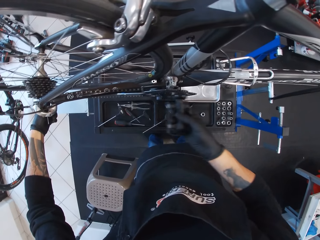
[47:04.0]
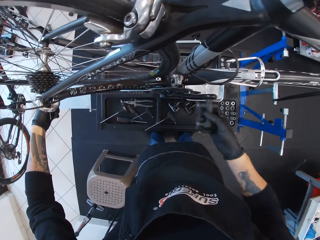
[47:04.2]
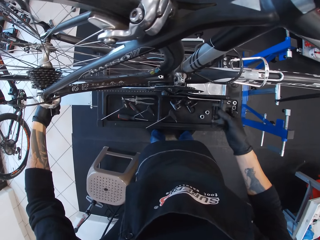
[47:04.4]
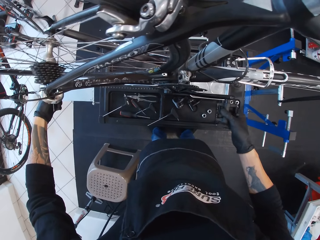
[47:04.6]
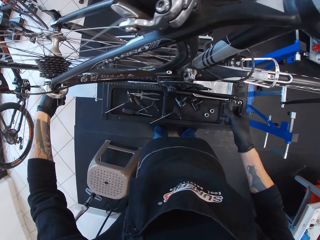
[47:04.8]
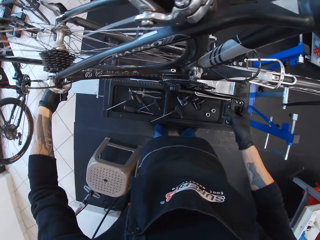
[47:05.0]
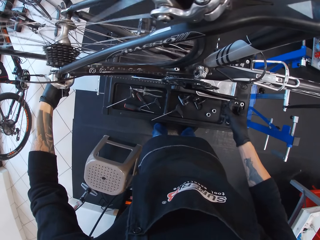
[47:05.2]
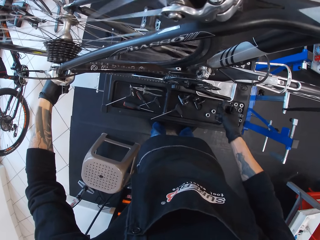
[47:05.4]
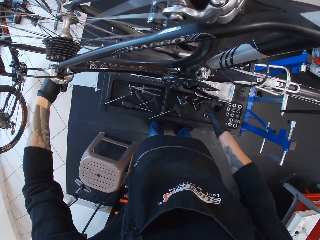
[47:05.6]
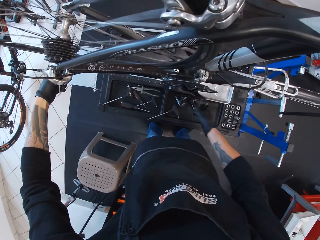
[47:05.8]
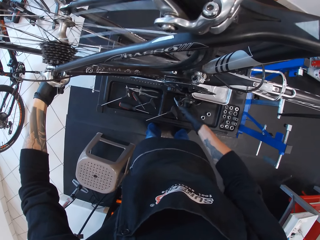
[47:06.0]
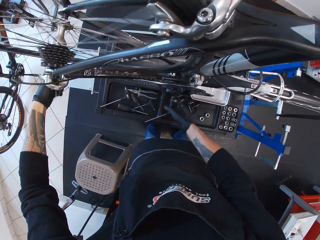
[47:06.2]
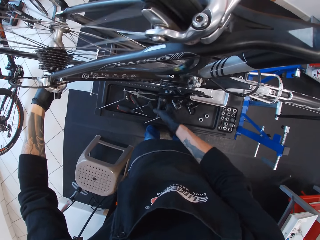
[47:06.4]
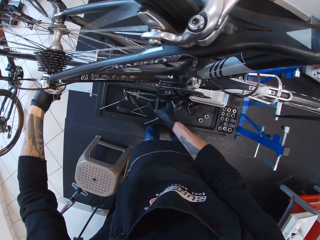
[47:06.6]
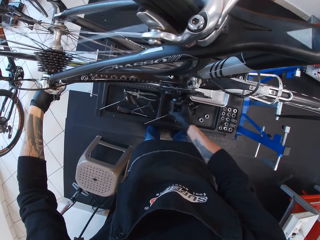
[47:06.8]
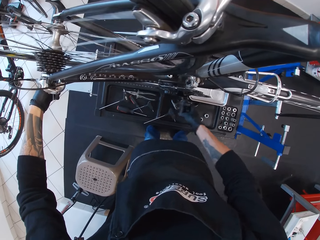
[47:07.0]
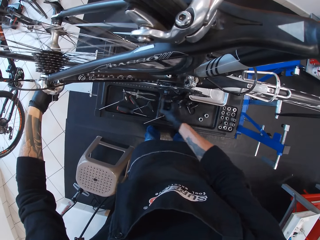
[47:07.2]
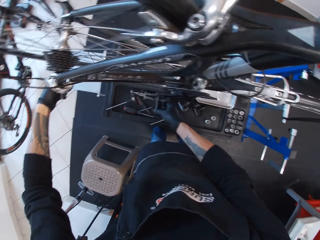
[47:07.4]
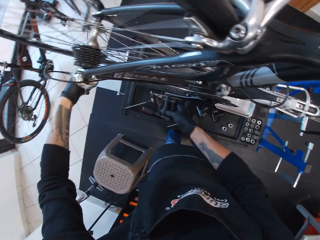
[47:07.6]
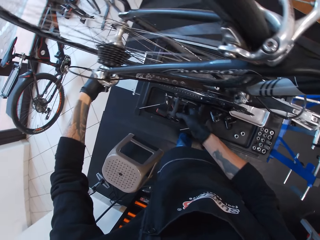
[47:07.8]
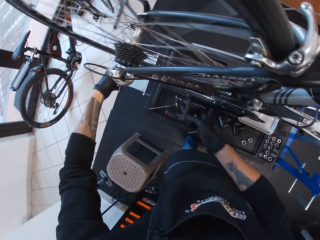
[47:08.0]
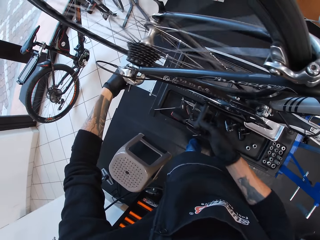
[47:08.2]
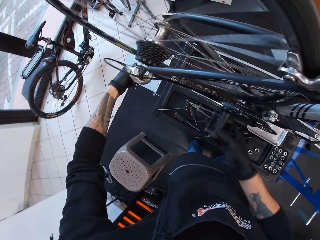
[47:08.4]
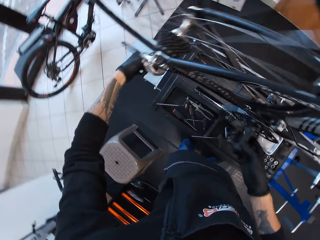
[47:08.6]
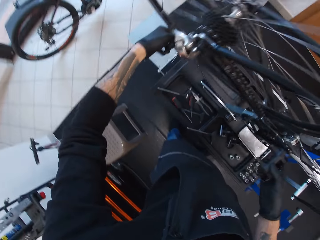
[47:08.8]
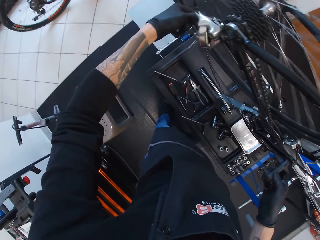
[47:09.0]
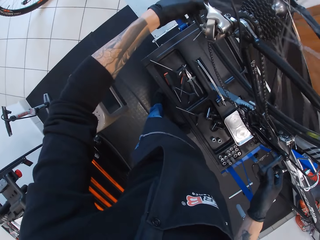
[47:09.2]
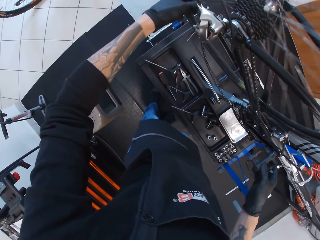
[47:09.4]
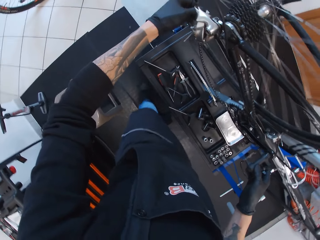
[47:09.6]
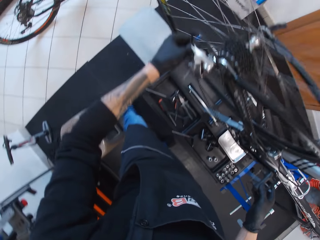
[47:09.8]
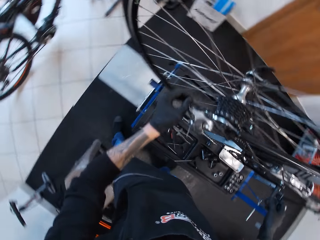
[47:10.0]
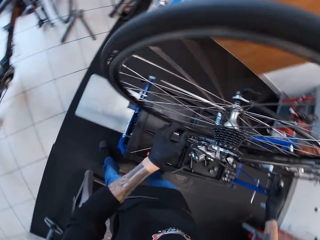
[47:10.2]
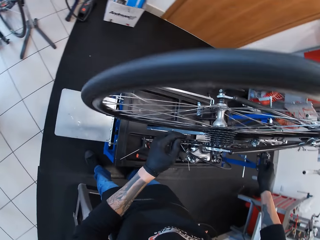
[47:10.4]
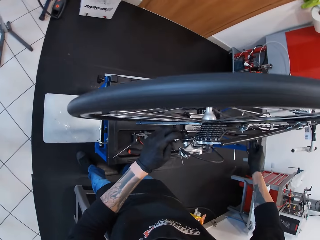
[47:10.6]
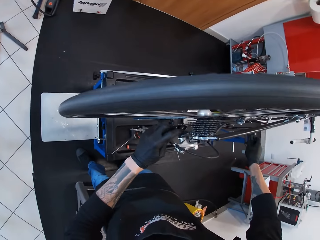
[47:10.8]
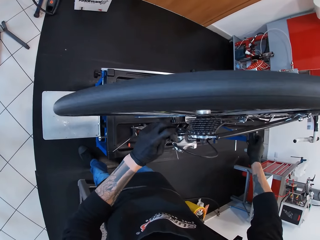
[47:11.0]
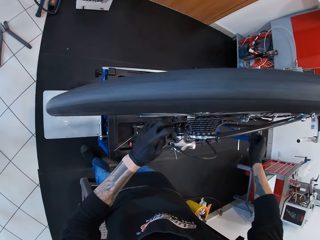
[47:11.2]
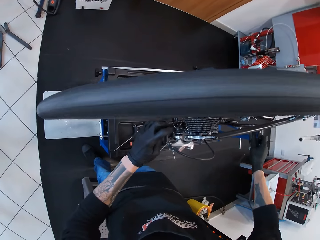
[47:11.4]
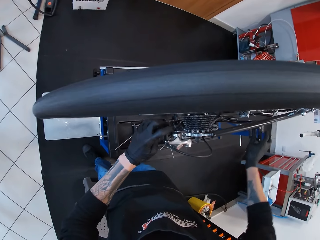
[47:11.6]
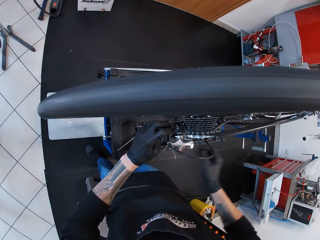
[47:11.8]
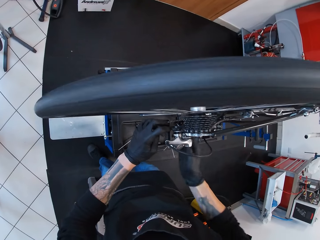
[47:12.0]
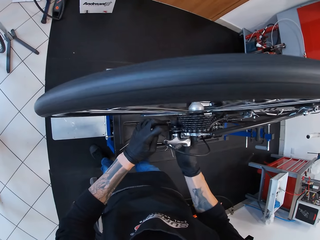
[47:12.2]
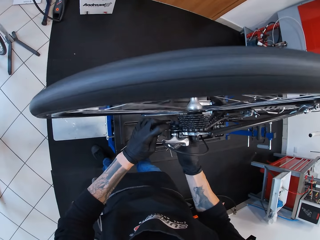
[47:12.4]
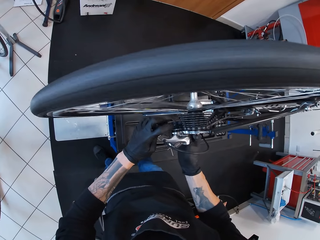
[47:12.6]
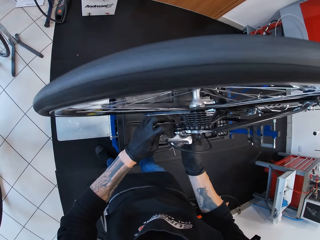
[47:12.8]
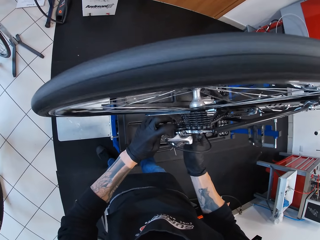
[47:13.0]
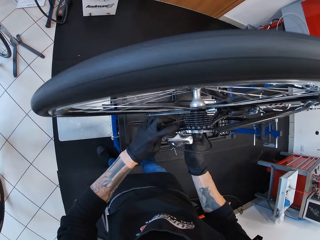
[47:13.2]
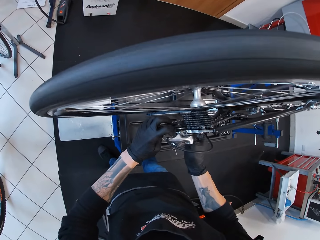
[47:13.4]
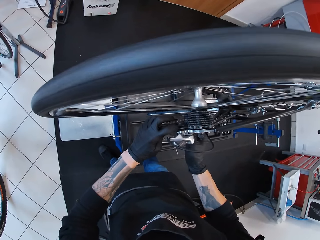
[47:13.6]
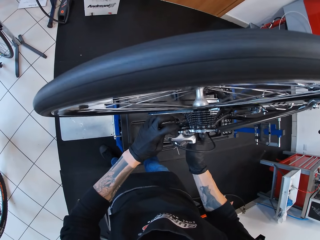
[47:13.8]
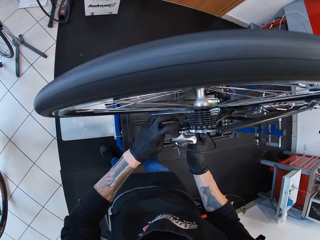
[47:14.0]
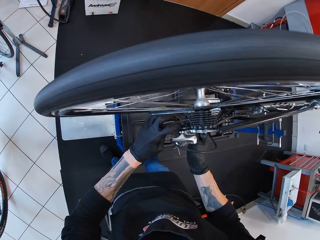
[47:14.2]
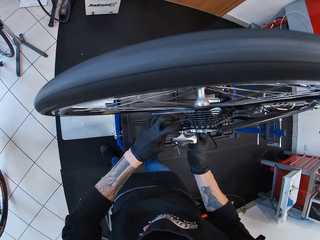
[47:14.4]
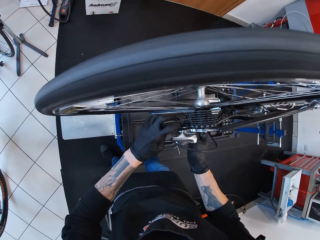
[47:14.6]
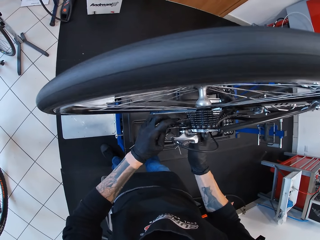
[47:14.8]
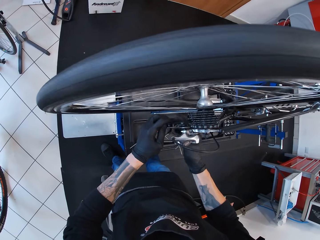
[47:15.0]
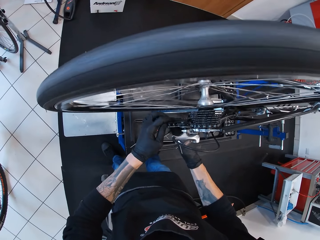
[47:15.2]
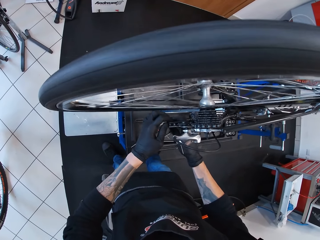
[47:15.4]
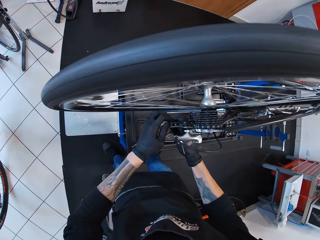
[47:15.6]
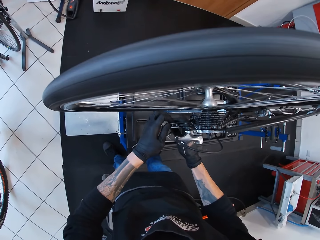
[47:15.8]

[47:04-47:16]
The camera wearer rotates the bicycle pedal forward. He bends sideways to his left. He adjusts the rear derailleur. He adjusts the chain near the gear shifter.

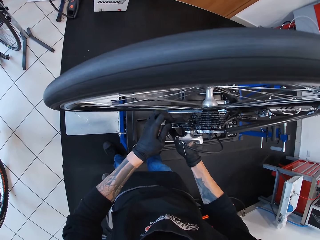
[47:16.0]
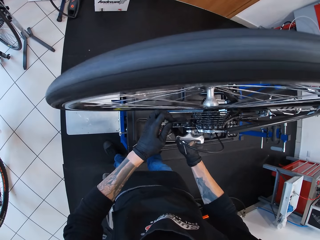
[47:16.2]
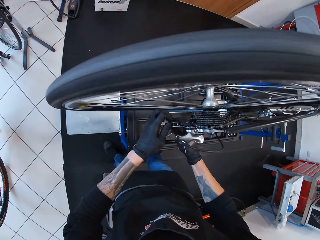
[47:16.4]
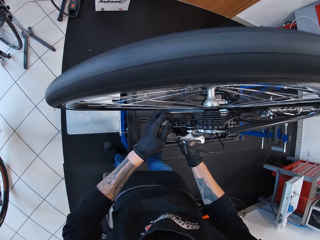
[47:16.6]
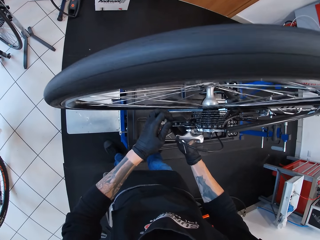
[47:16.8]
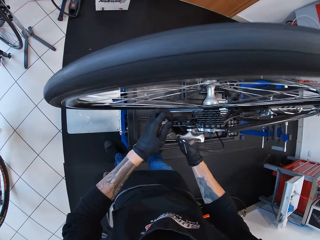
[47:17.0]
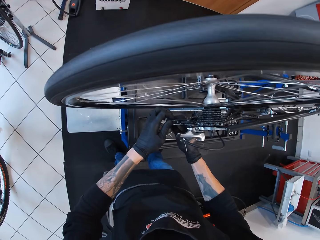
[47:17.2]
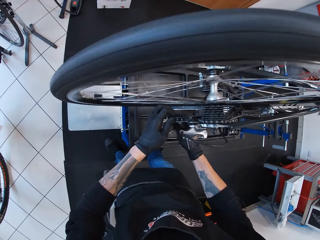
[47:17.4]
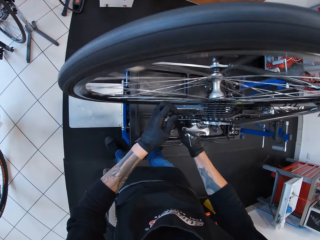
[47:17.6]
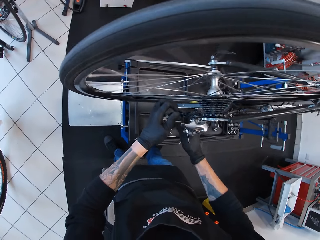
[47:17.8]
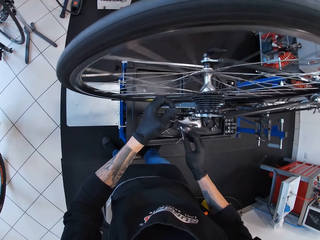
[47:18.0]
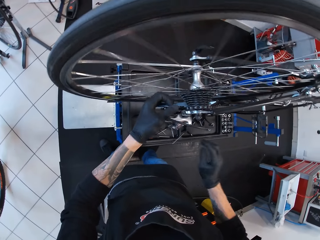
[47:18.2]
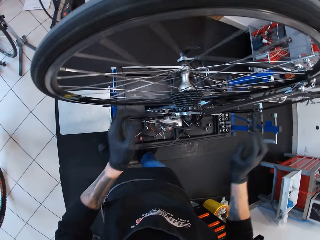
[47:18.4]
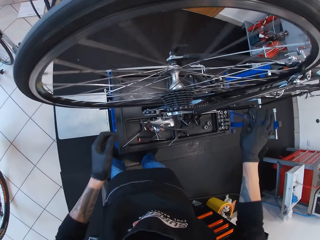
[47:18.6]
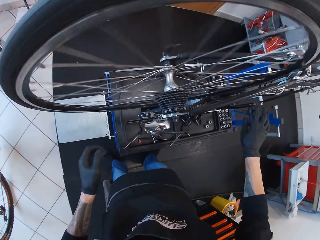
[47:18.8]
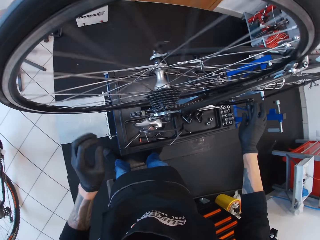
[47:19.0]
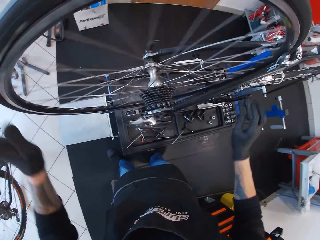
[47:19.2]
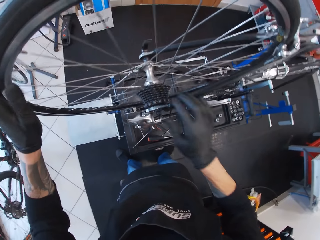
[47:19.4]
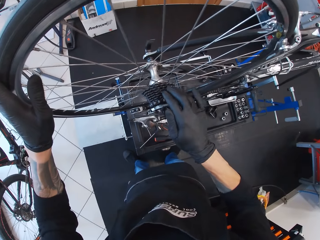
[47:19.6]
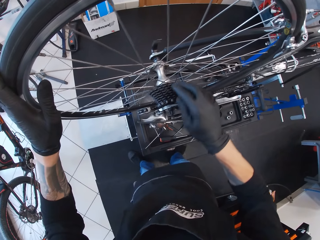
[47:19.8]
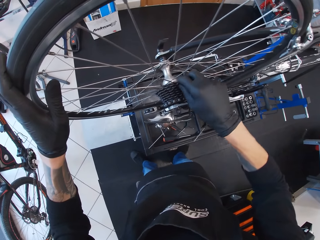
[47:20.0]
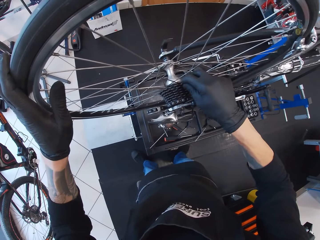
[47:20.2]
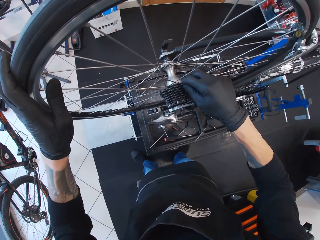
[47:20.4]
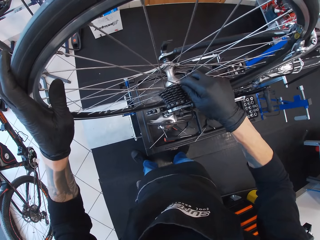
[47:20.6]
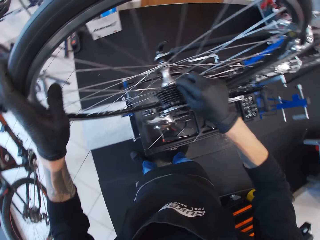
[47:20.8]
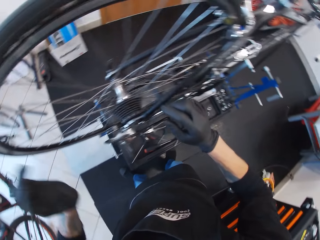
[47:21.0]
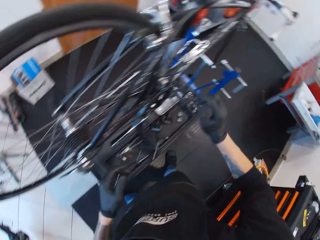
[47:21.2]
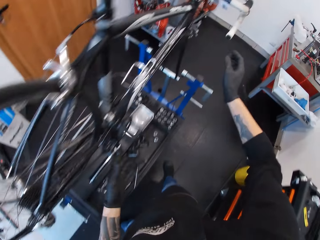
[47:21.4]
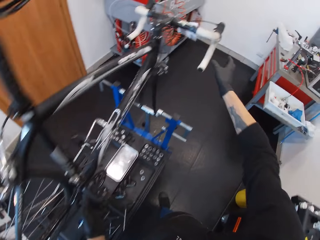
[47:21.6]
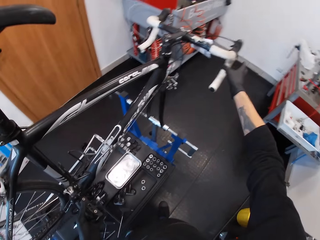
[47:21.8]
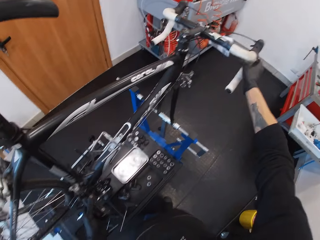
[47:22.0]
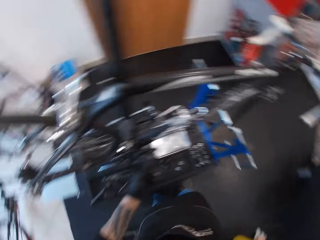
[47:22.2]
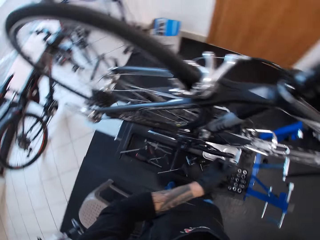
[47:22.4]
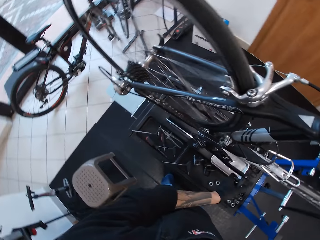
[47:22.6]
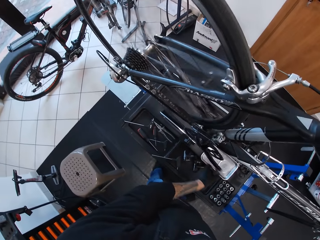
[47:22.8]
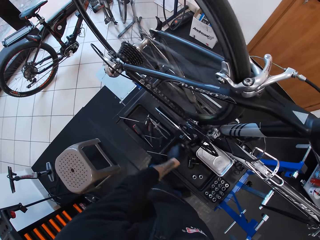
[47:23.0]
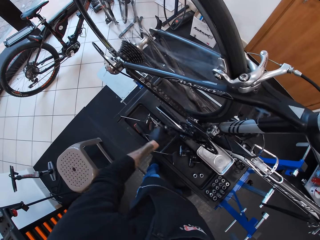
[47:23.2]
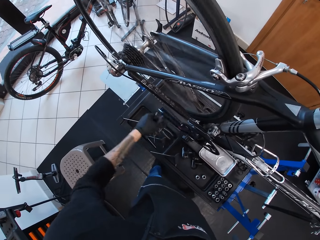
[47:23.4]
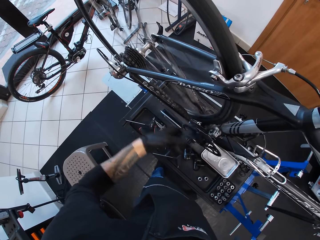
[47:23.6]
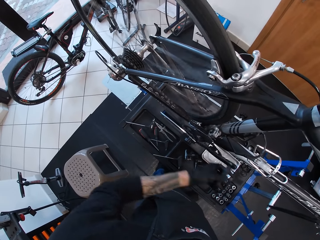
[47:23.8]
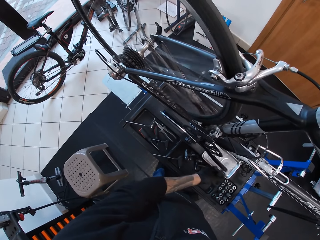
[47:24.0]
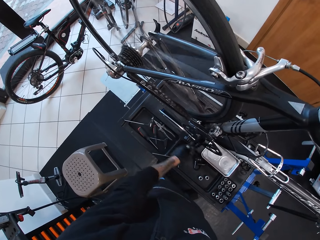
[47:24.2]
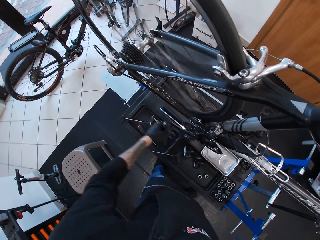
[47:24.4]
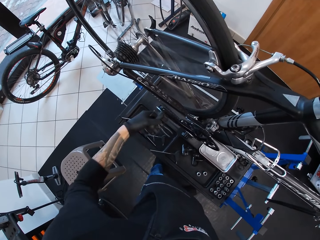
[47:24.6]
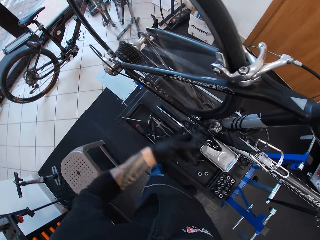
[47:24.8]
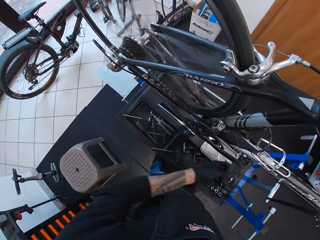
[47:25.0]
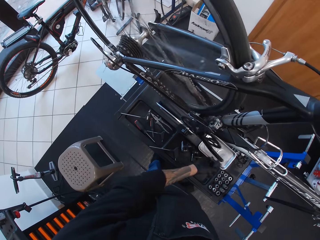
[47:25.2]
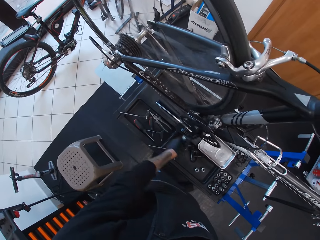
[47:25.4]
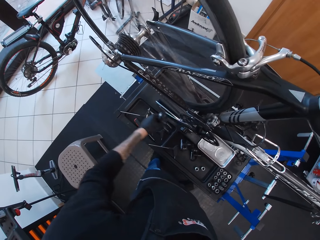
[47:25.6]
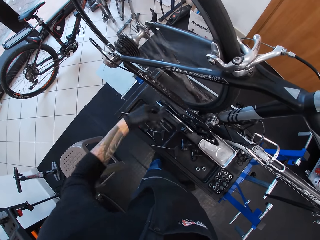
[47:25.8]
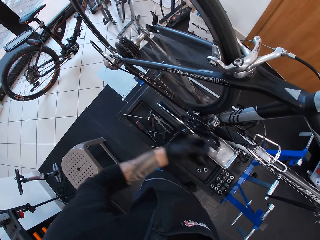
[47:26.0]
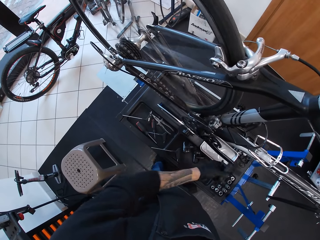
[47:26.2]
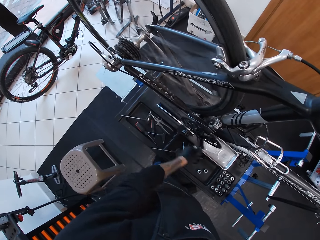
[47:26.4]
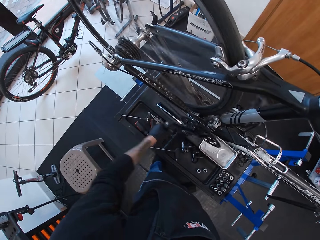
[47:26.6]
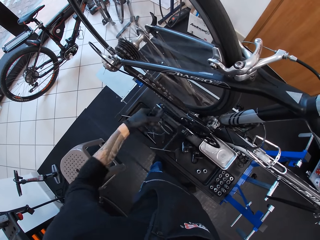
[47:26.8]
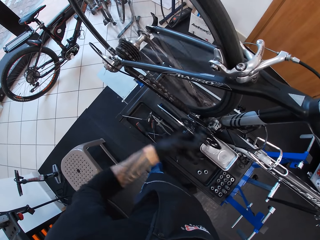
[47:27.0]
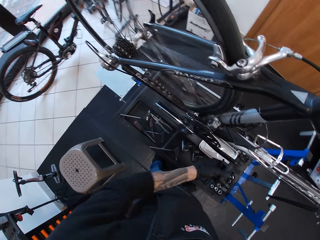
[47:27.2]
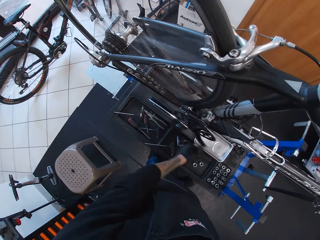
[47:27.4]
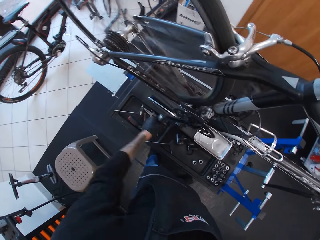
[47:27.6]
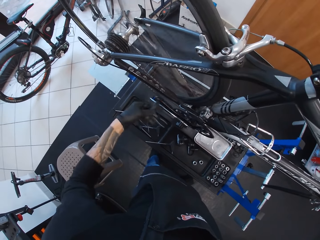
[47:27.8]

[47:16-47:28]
The camera wearer touches the pedal. They hold the bicycle pedal with the right hand. They hold the rear bicycle wheel with the left hand. They adjust the gear shifter with the right hand. They hold the bicycle pedal with the left hand. They touch the handle. They hold the bicycle handle with the right hand. They rotate the bicycle pedal forward with the left hand.
